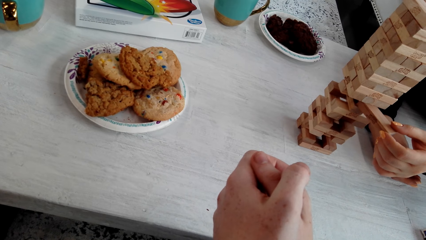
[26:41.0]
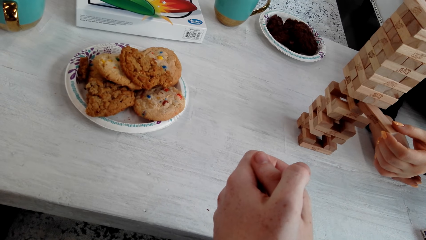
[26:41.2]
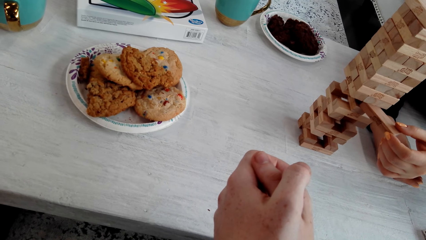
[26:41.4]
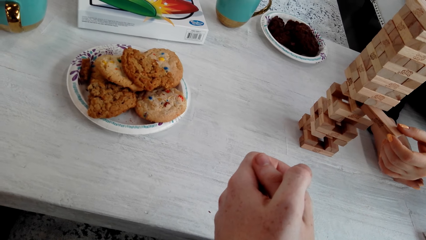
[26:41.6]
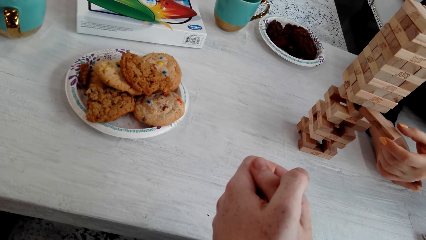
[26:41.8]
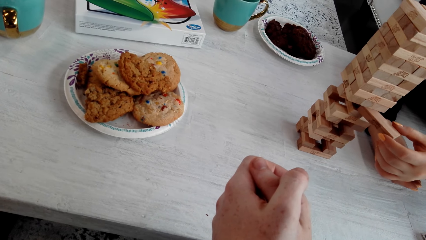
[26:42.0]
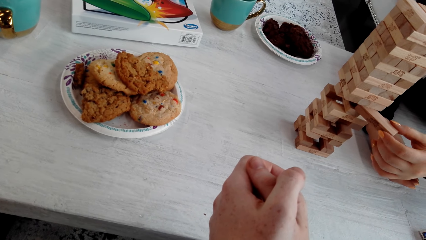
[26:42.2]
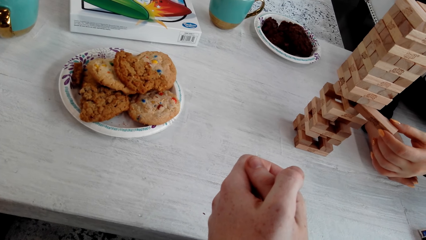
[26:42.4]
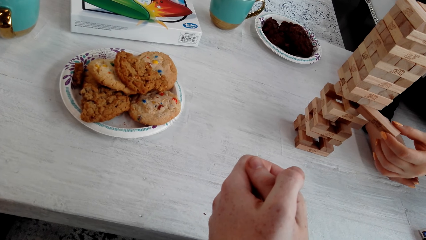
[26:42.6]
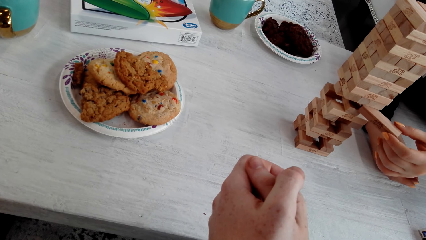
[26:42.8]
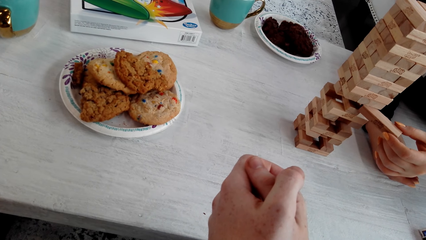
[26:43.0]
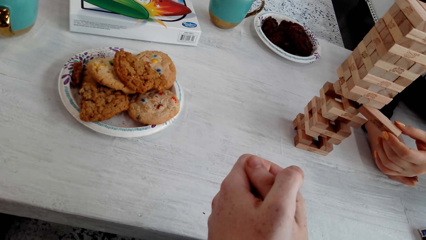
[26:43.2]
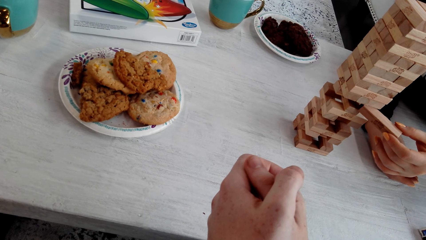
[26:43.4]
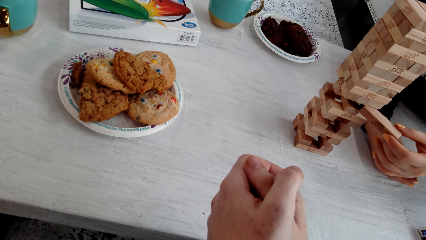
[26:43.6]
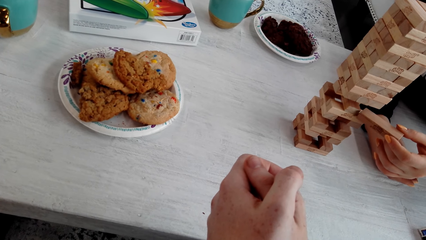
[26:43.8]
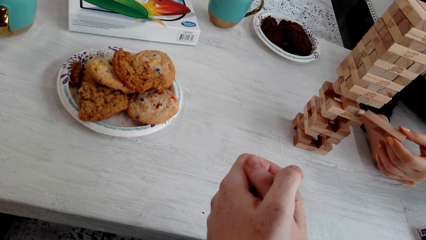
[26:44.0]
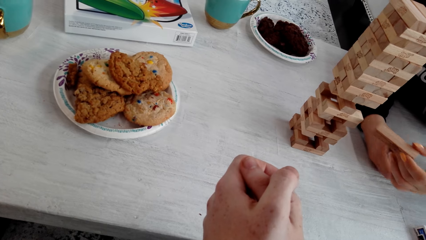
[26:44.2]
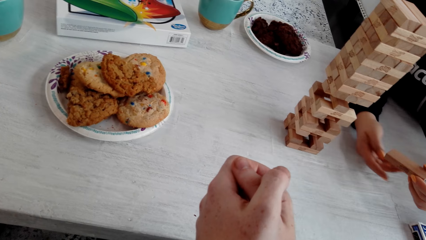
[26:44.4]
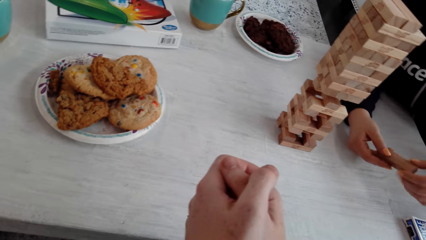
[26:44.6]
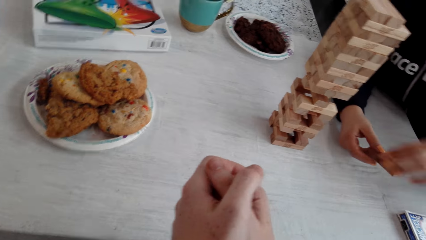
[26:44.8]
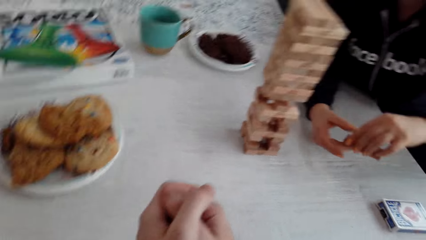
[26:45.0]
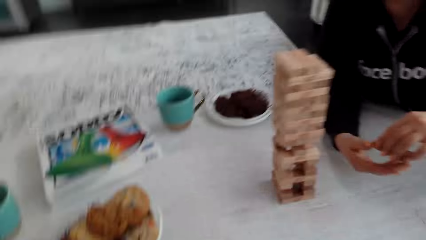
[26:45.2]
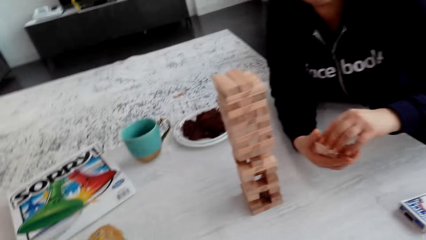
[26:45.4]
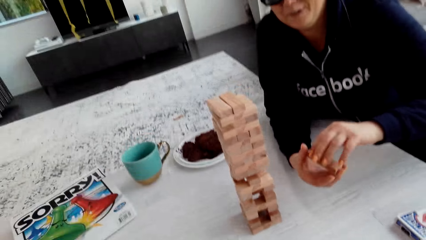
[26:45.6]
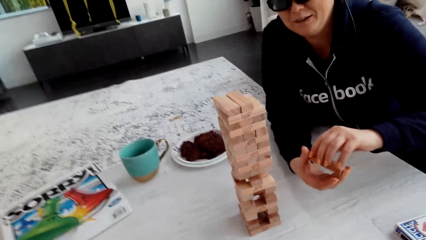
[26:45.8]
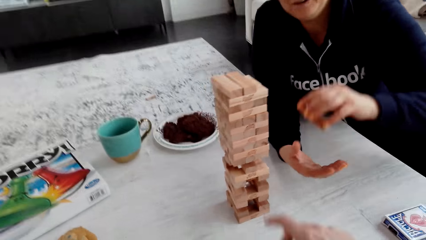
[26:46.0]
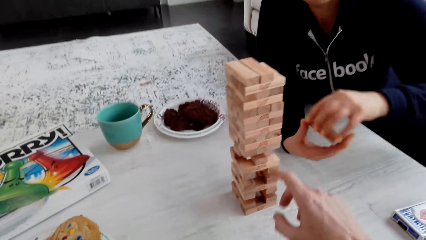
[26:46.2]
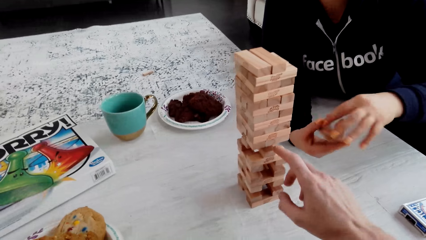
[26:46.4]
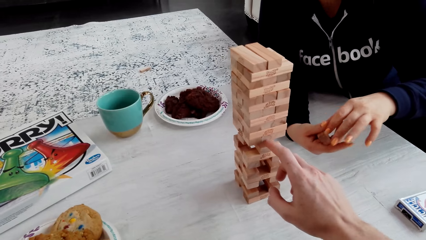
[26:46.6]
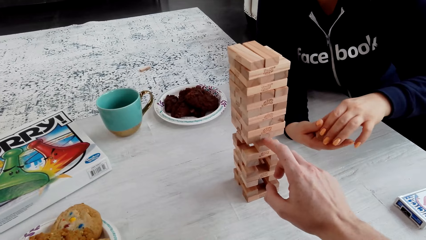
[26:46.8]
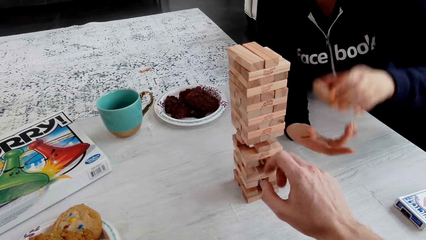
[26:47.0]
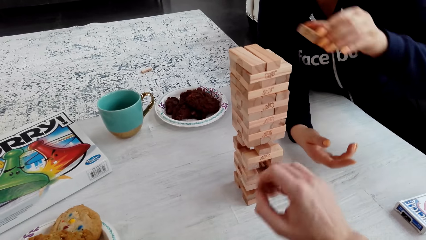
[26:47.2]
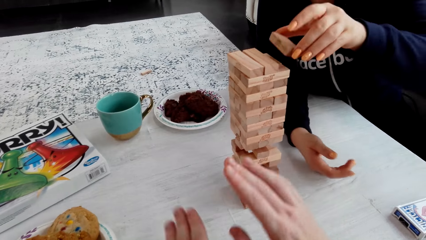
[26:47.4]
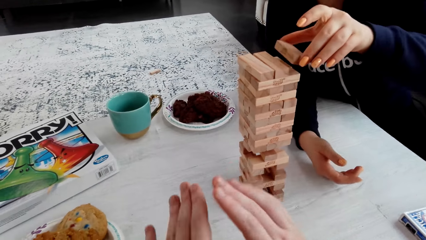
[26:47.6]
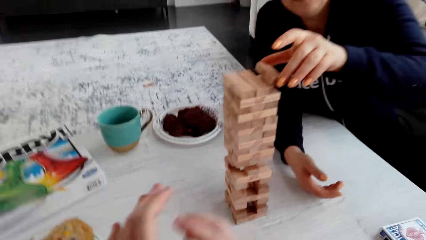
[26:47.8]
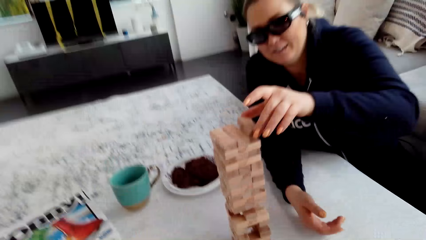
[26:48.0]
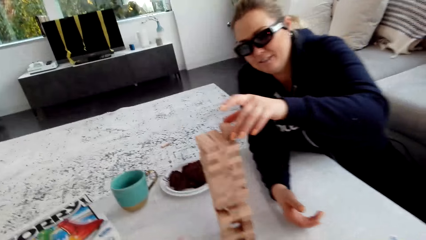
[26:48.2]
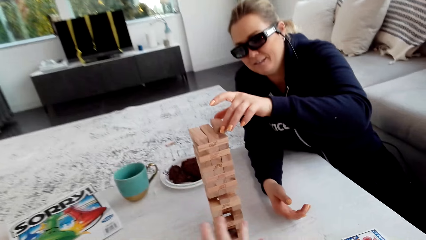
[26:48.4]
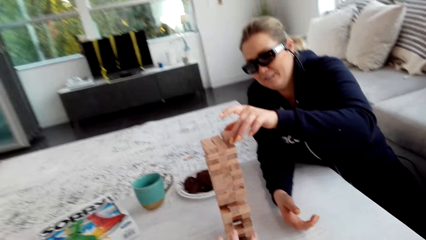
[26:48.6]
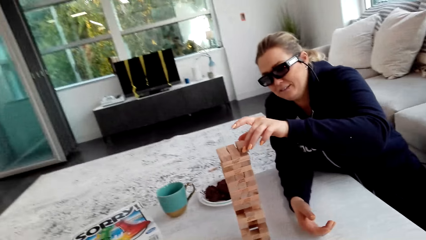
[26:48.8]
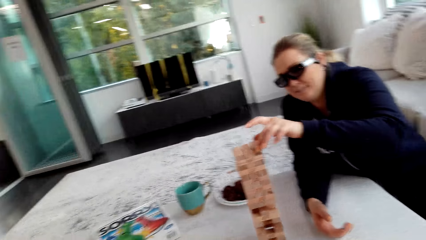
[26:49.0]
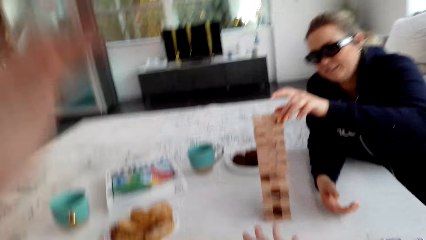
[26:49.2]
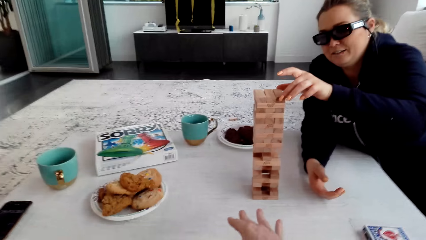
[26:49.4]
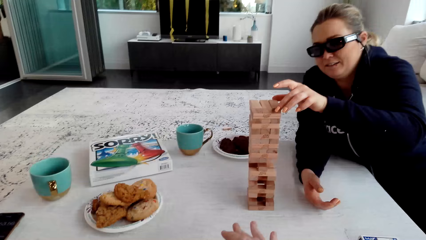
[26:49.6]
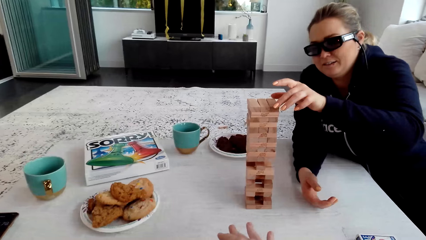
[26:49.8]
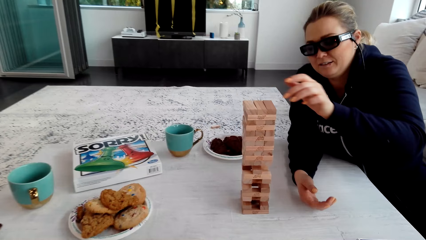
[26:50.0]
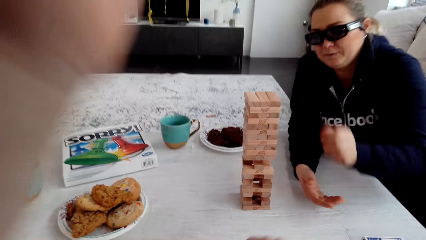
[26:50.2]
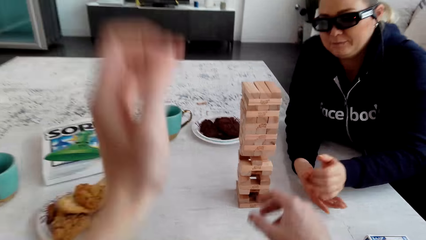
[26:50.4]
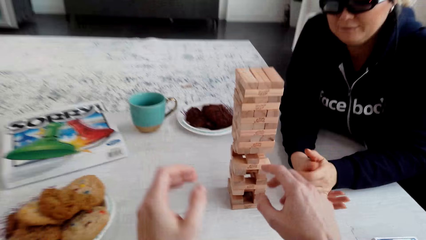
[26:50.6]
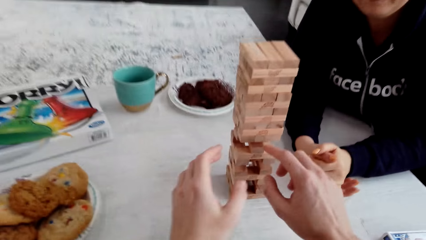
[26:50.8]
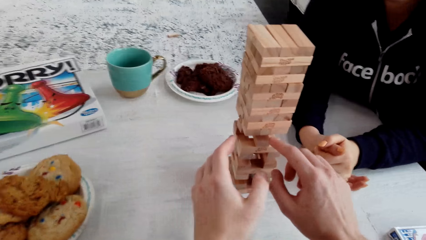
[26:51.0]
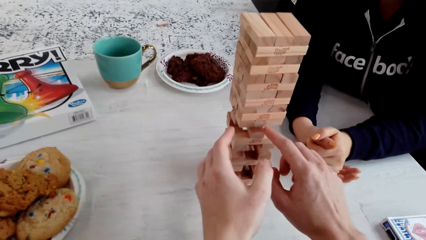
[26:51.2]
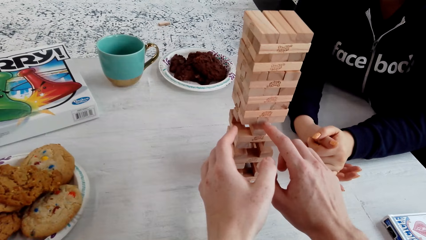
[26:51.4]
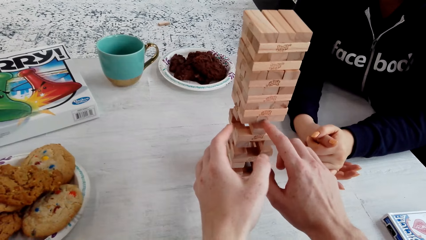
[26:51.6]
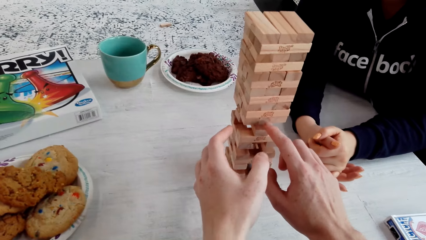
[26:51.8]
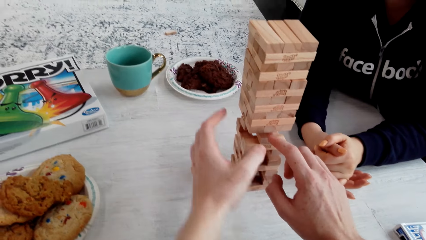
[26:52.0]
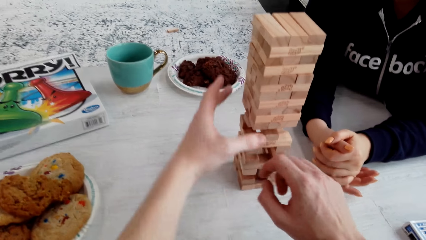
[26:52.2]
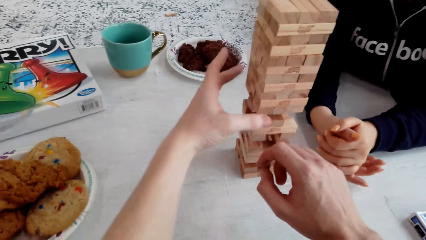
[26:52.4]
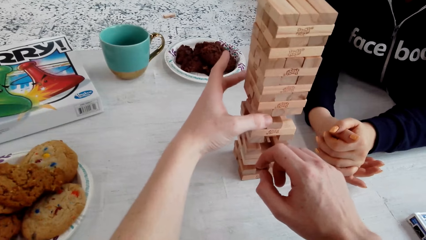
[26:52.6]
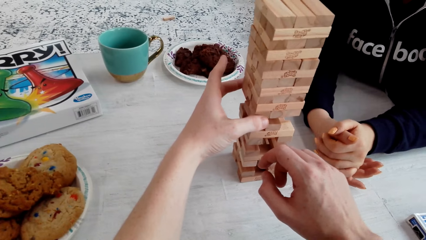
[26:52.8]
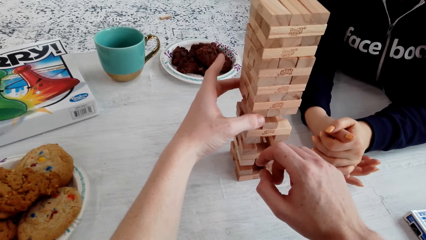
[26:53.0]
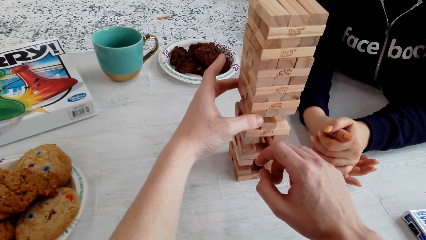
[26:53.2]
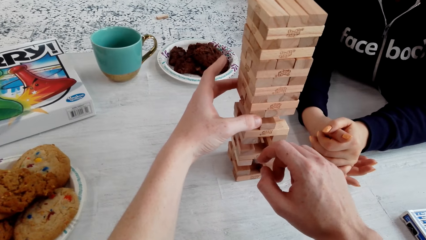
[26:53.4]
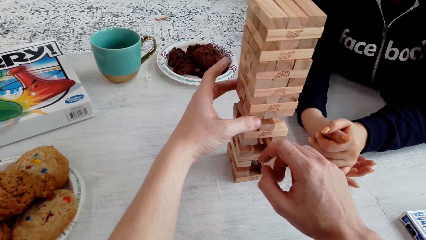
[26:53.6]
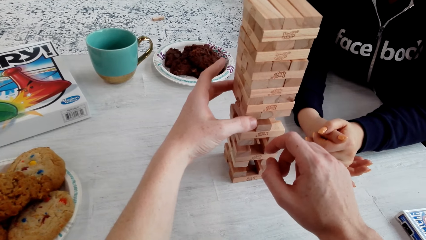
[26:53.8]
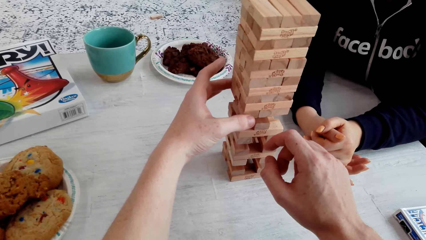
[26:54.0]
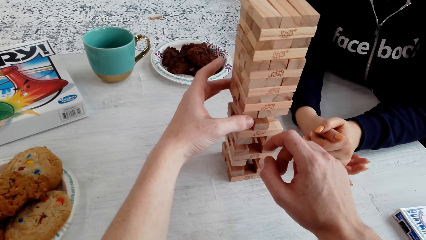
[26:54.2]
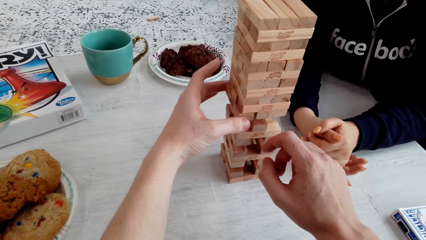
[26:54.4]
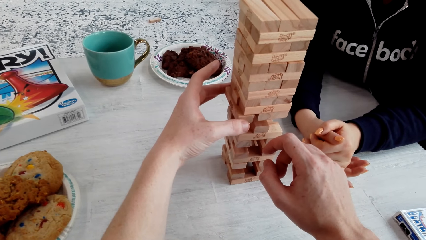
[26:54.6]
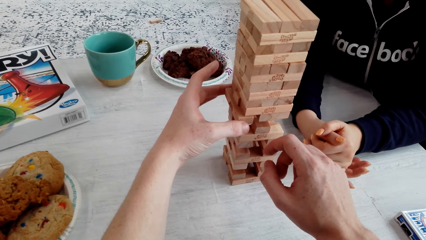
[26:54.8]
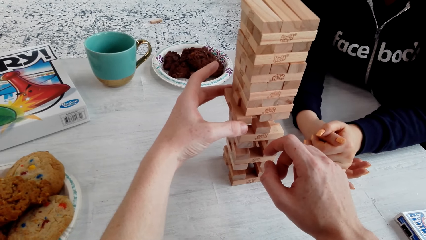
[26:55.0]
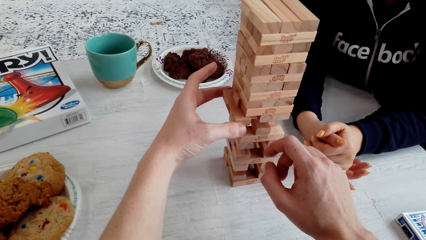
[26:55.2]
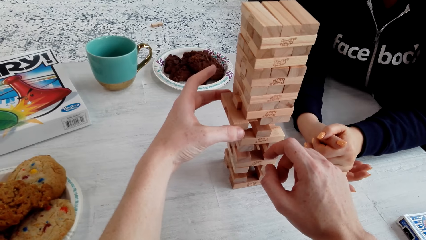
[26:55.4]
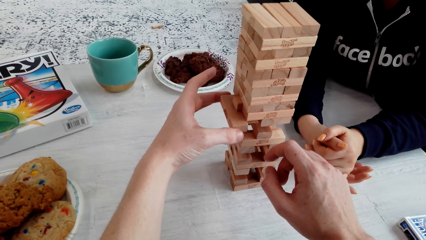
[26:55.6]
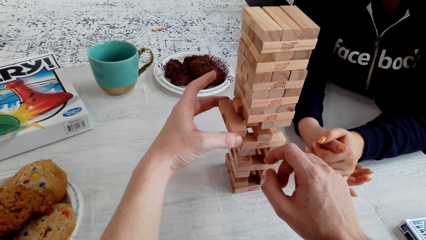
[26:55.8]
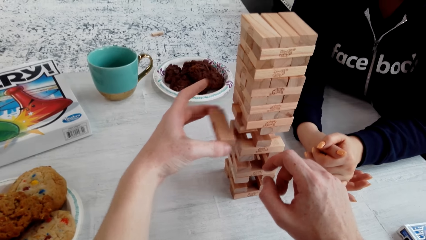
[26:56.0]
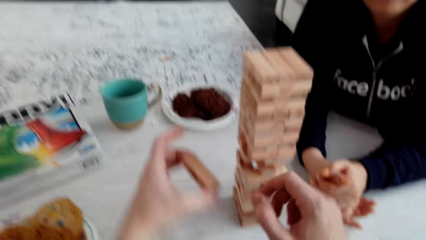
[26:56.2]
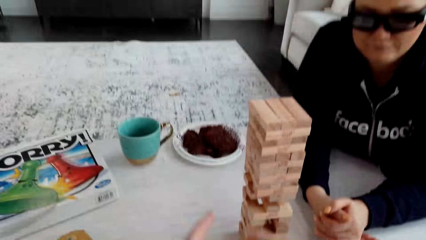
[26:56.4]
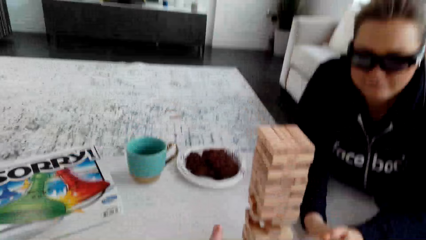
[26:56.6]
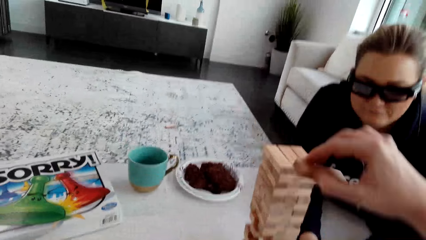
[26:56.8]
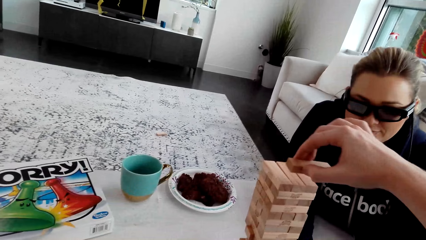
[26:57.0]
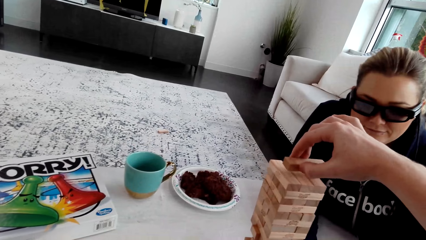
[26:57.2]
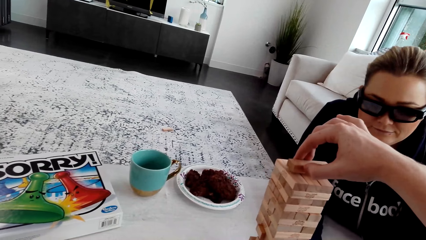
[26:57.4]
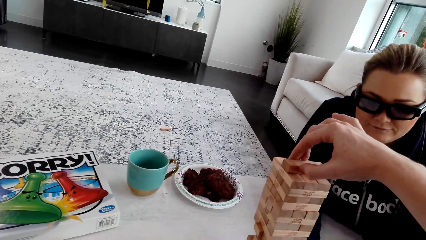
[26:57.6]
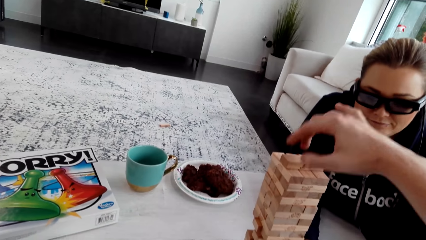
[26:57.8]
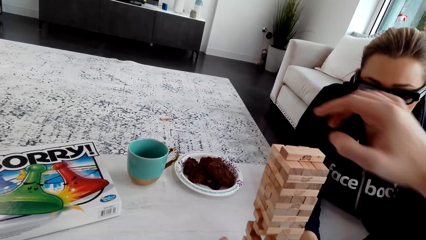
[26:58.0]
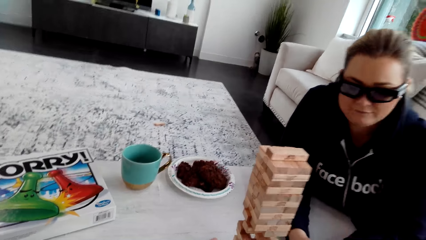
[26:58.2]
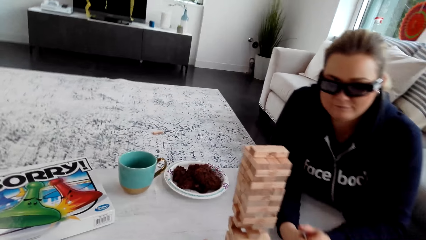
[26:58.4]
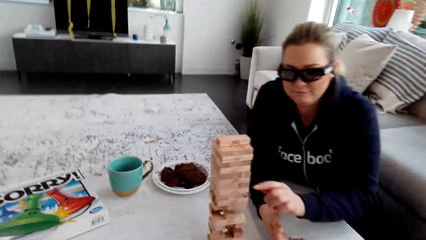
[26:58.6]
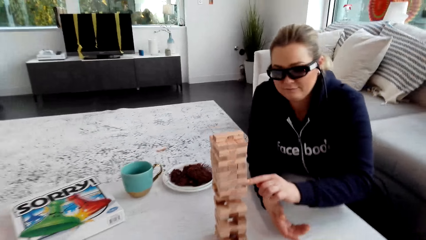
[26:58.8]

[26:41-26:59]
A woman holds the wooden jenga piece with both her hands and talks to the camera wearer. The camera wearer touches the jenga with his right hand. He talks to the woman. The woman puts the wooden jenga piece on top of the jenga with her left hand. The camera wearer plays the jenga. He removes the wooden jenga piece with his left hand. He holds the wooden jenga piece with his left hand. He puts the wooden jenga piece on top of the jenga with his right hand.
